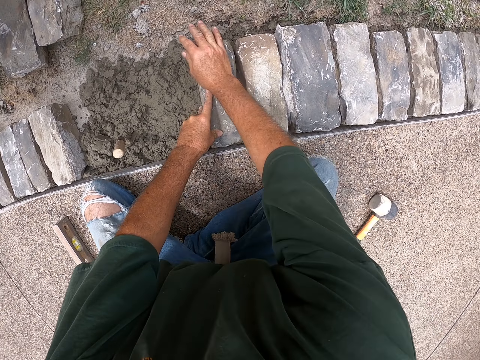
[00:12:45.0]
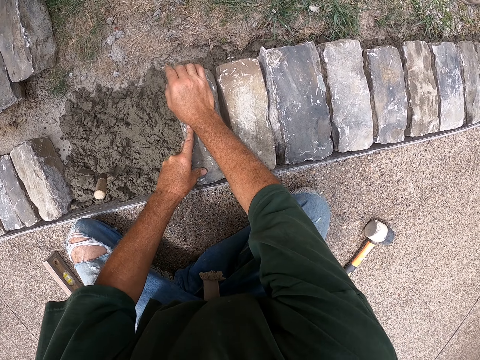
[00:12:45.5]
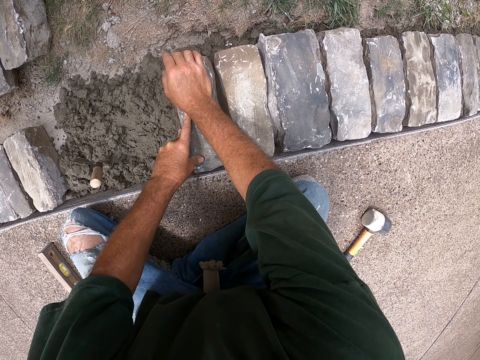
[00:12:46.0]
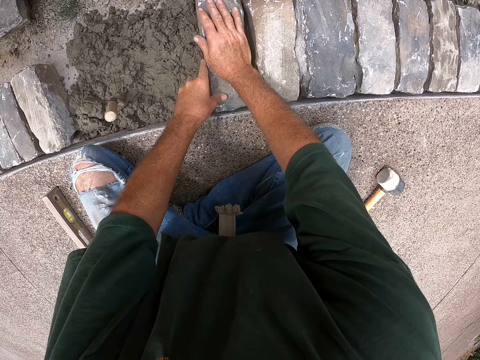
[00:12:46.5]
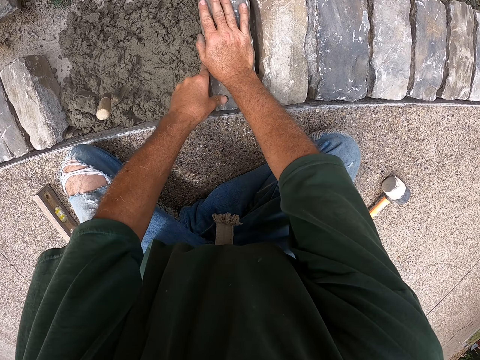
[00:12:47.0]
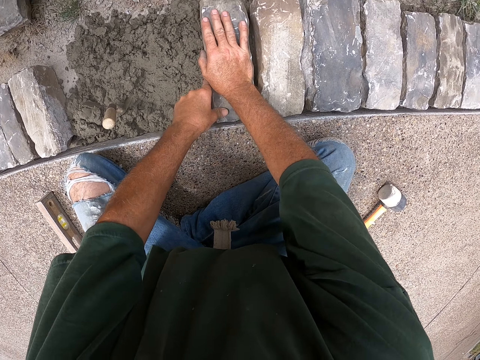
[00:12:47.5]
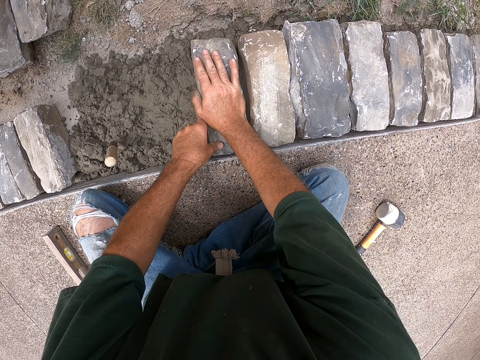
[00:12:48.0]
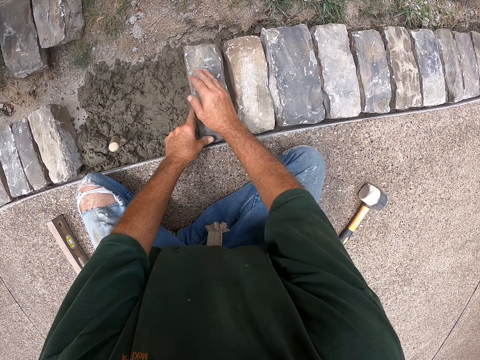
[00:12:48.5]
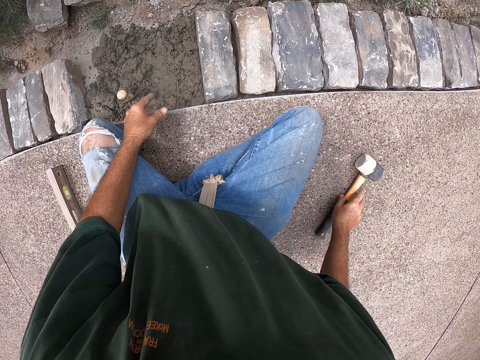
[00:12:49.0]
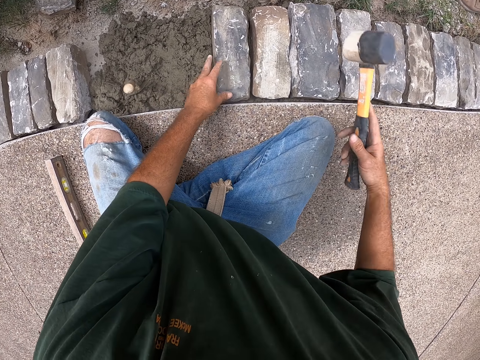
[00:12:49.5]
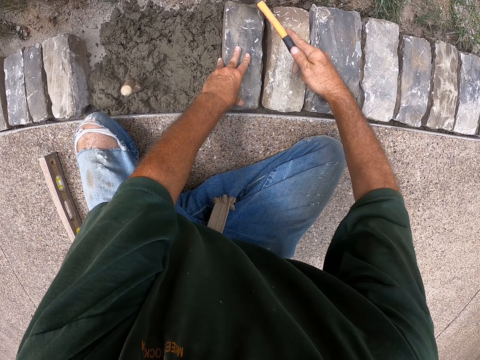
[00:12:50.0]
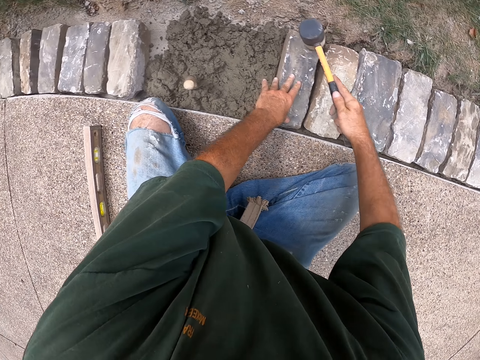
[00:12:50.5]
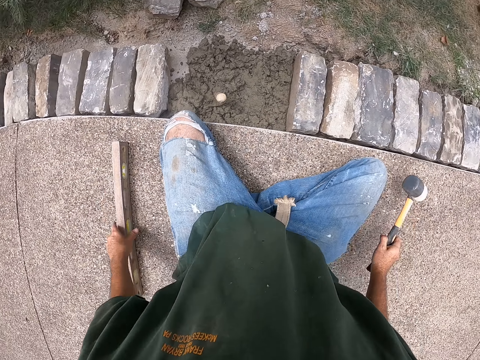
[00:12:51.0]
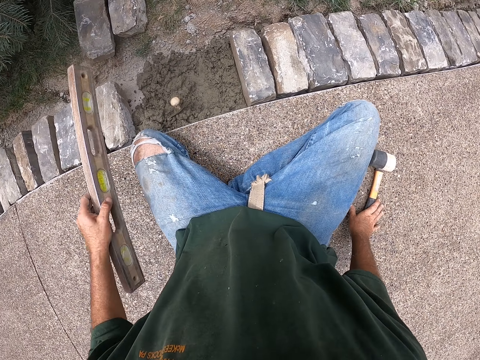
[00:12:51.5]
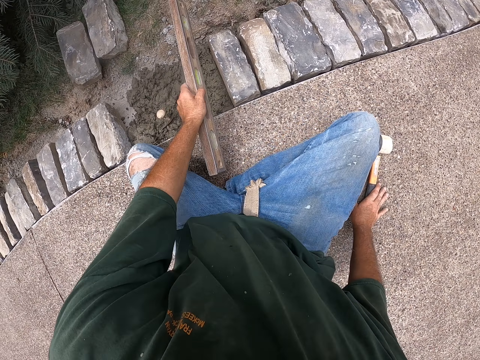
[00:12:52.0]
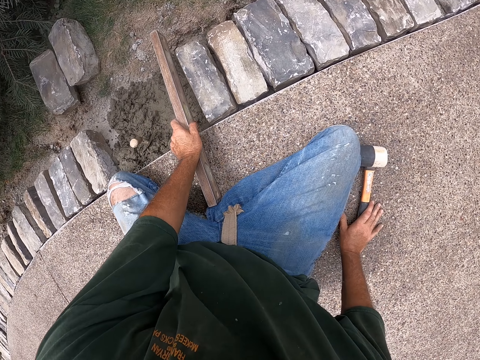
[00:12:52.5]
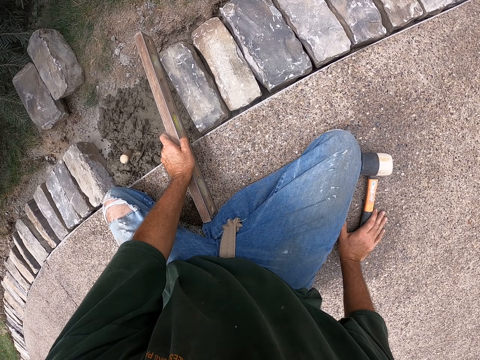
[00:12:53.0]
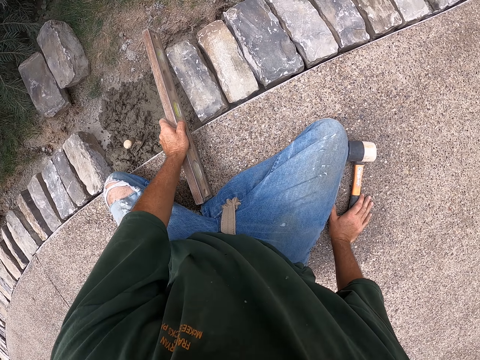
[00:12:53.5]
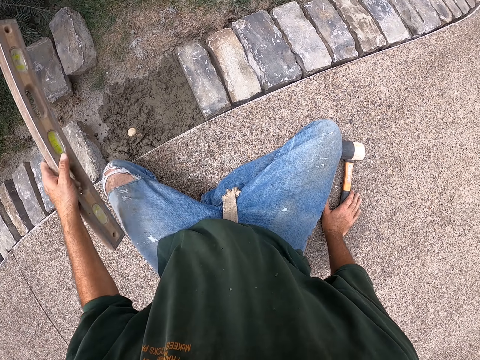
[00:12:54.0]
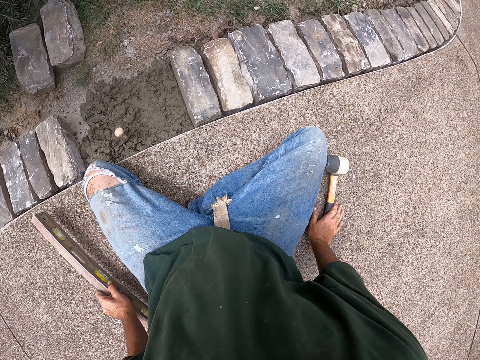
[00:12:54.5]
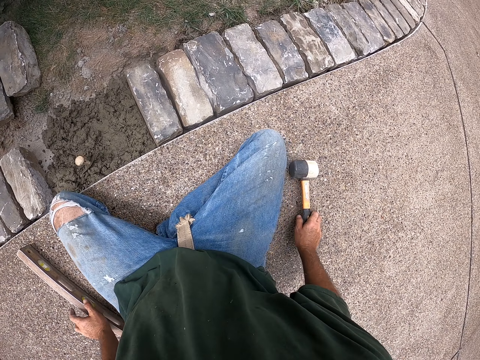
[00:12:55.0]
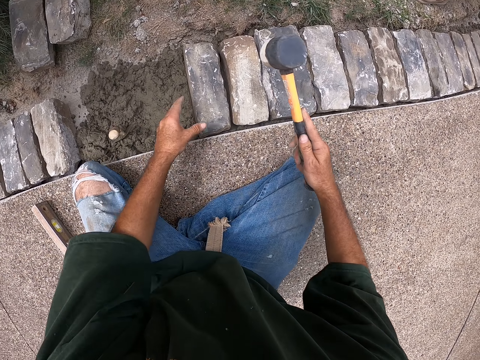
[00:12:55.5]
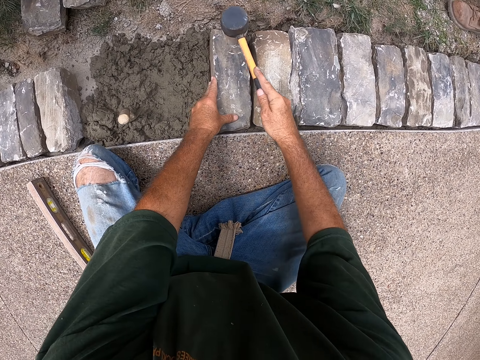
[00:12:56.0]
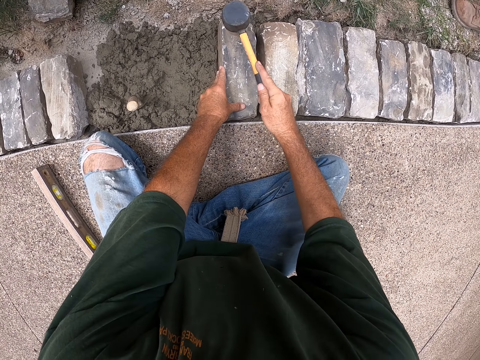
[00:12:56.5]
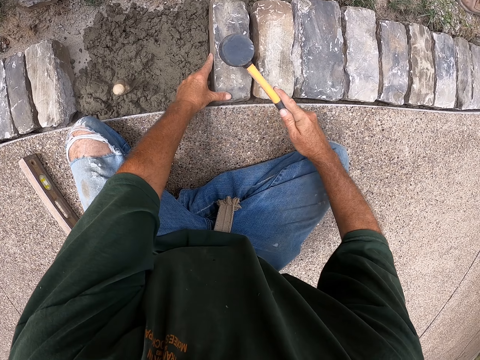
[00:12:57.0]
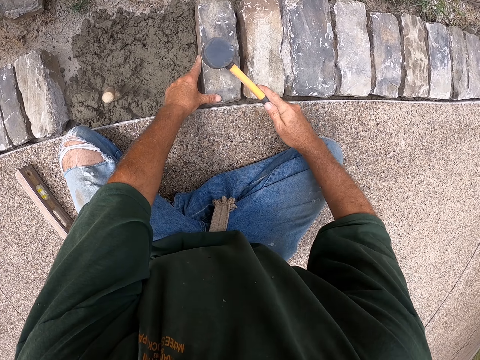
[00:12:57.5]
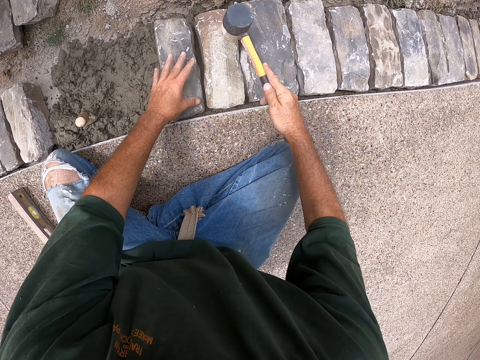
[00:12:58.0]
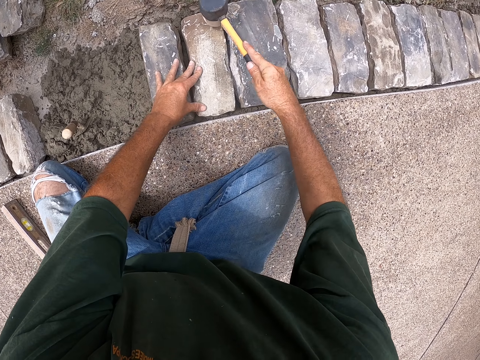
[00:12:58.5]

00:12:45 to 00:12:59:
The camera wearer picks up the hammer. They hit the brick with the hammer. They put down the hammer. They pick up the I-beam level. They put the I-beam level beside the brick. They lift the I-beam level. They move the I-beam level. They put down the I-beam level. They hold the hammer. They pick up the hammer. They hit the brick with the hammer.

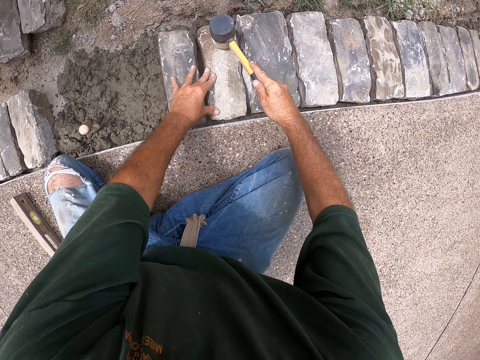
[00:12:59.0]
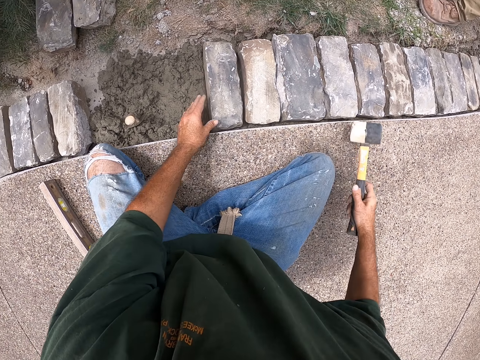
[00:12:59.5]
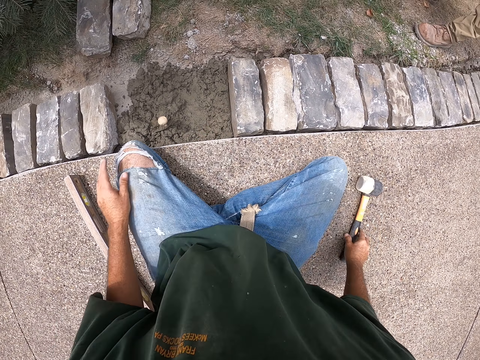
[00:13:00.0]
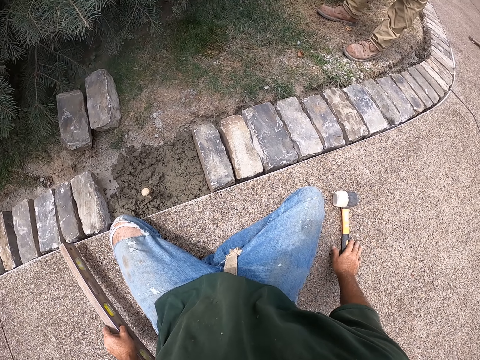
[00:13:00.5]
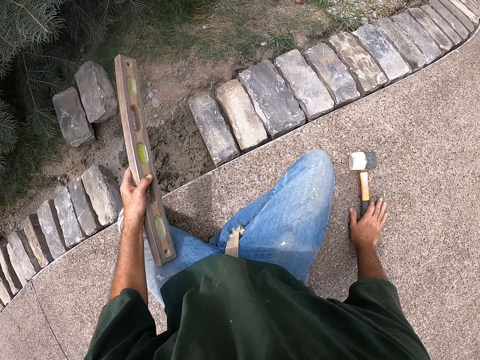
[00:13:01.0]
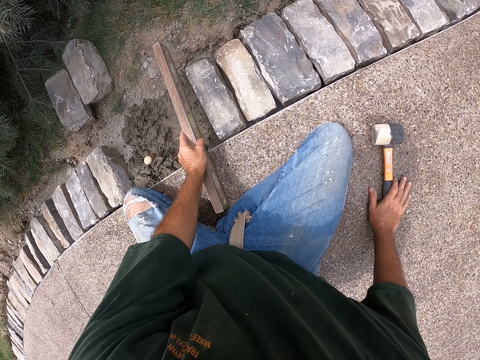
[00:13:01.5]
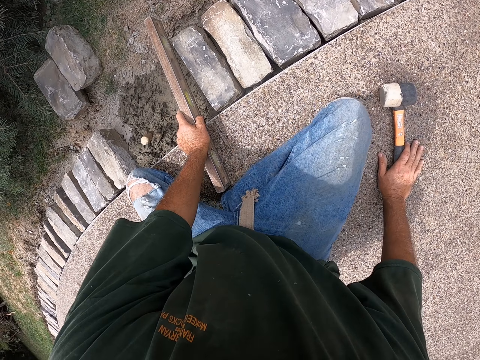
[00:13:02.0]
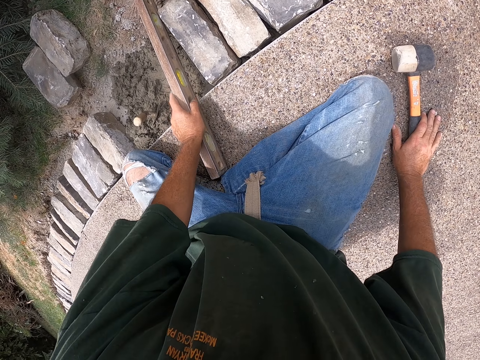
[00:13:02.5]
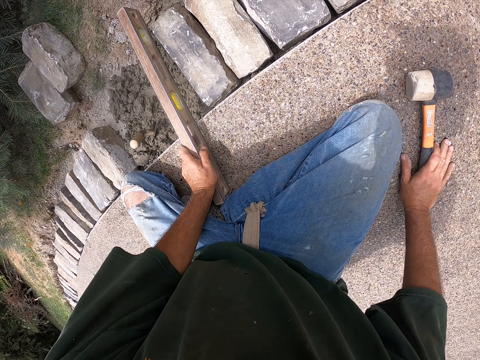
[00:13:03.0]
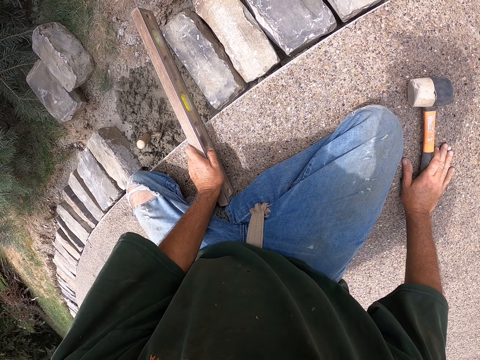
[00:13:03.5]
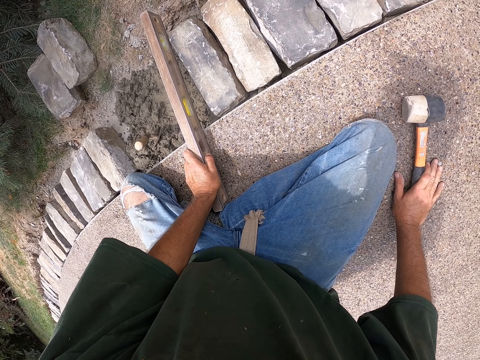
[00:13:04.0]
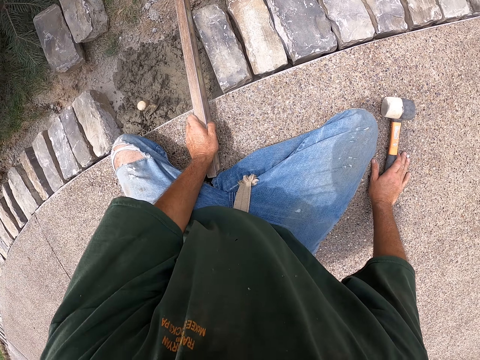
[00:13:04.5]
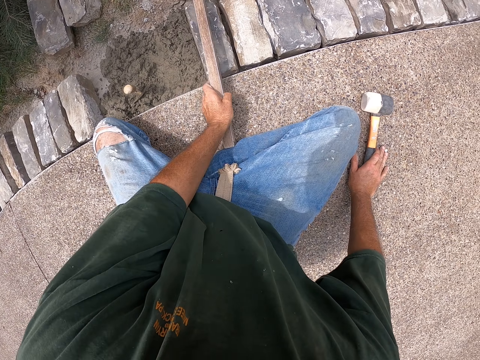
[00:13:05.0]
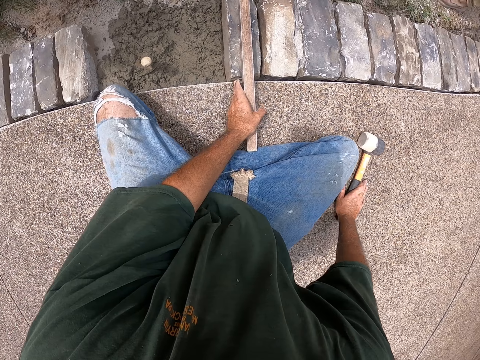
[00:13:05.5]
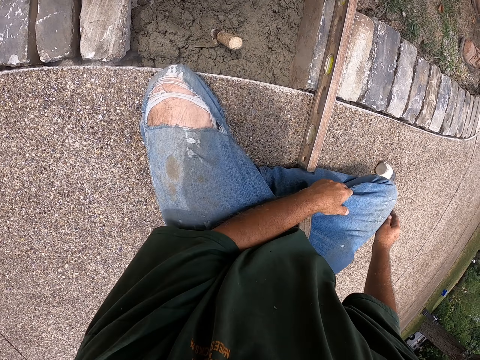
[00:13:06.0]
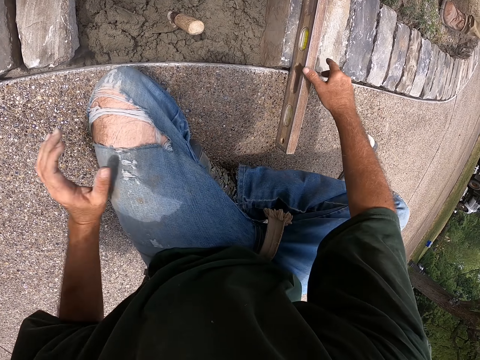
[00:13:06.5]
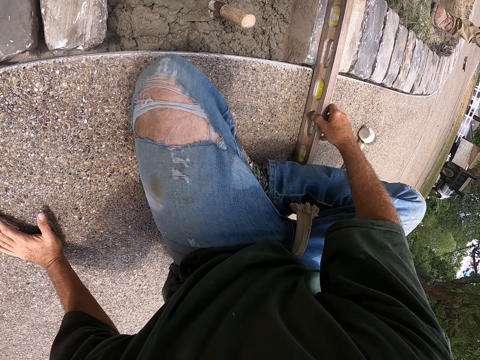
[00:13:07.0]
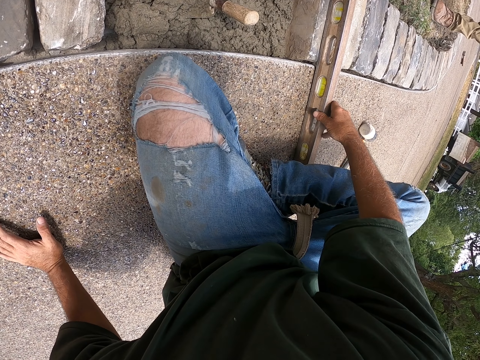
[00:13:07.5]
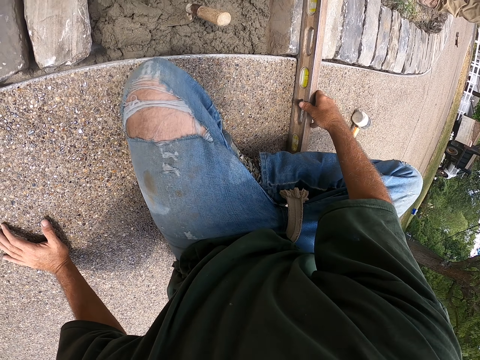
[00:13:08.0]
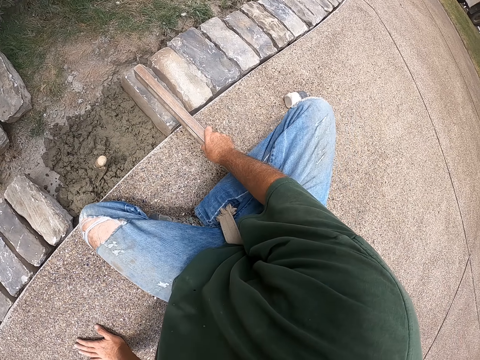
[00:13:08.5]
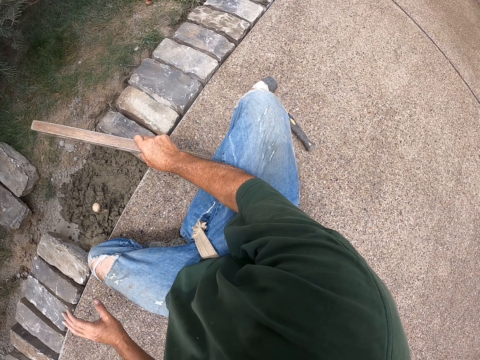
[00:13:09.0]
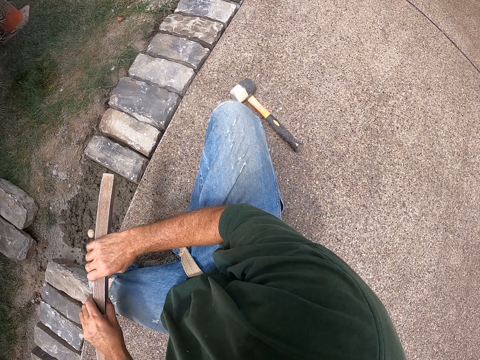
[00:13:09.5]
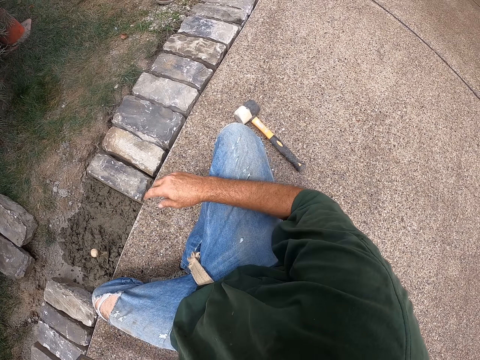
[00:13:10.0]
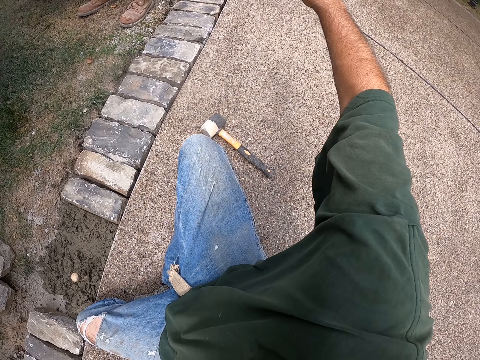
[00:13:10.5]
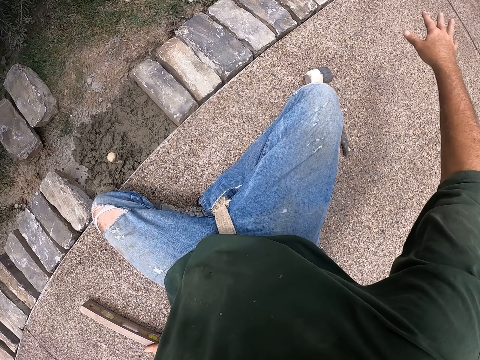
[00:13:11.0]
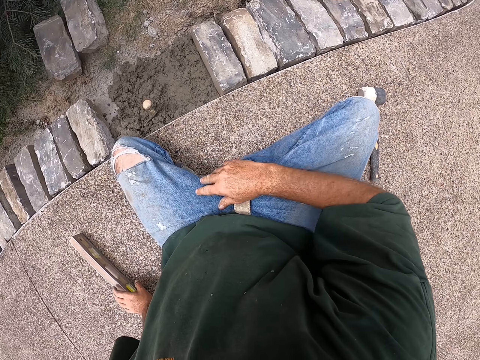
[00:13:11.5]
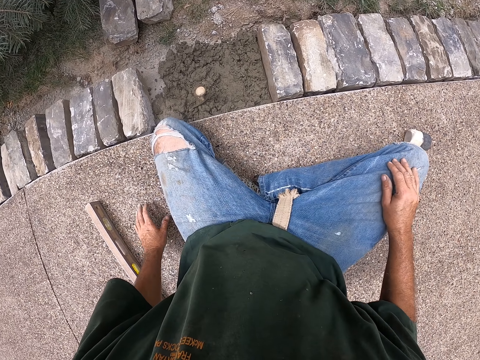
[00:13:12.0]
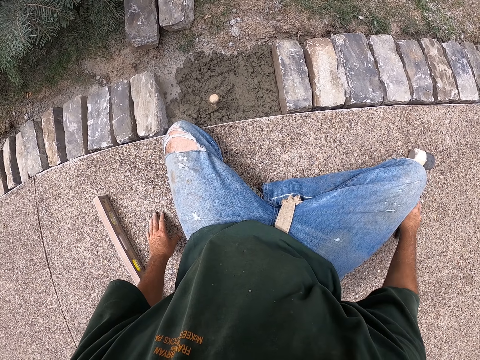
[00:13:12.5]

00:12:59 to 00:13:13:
The camera wearer puts down the hammer. He puts down a brick. He lifts the I-beam level. He moves the I-beam level. He puts the I-beam level beside the brick. He moves the I-beam level. He holds the I-beam level with his other hand. He moves the I-beam level. He raises his head. He lifts the I-beam level. He holds the I-beam level with the other hand. He moves the I-beam level to the side. He stretches his hand. He gestures with his hand.
